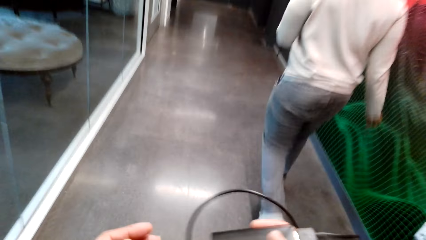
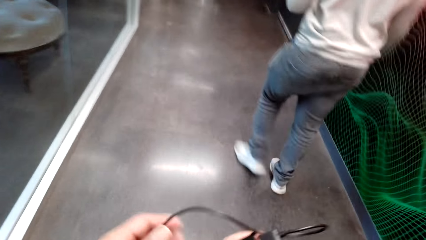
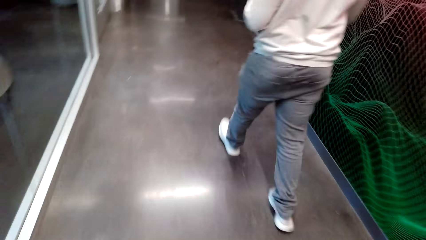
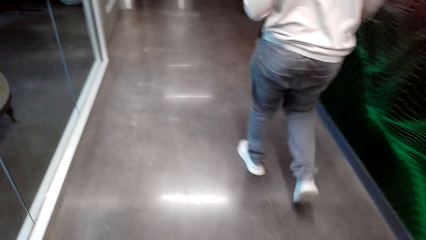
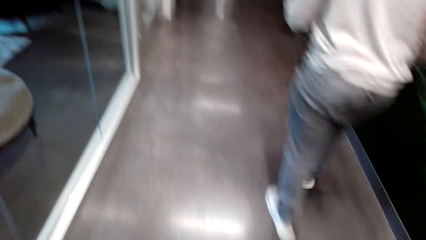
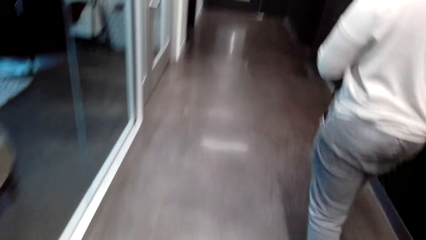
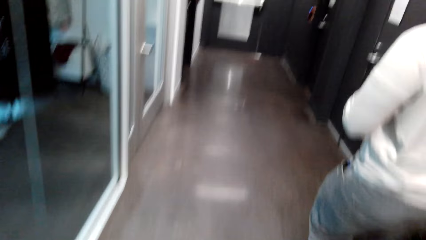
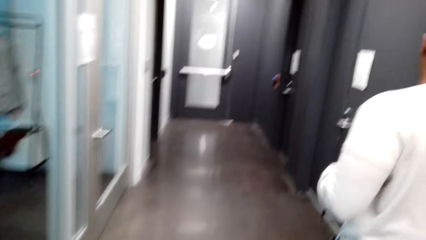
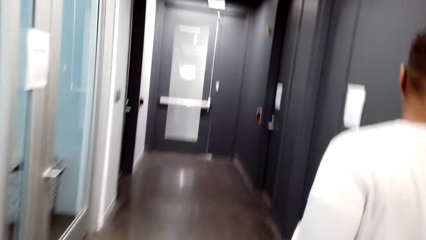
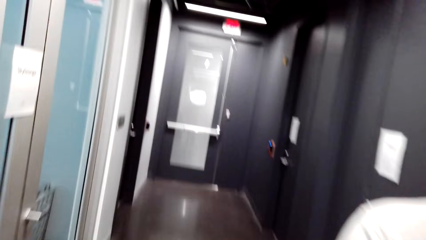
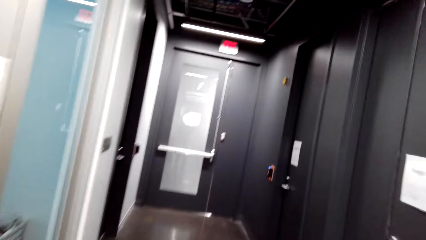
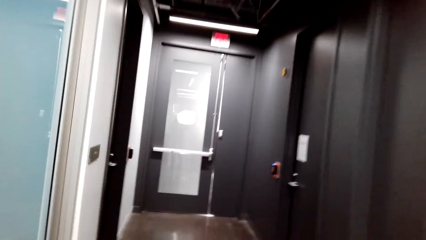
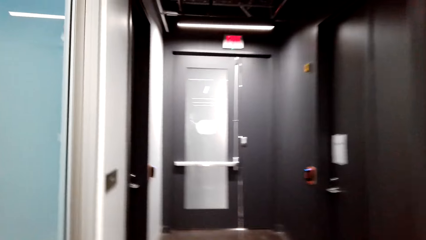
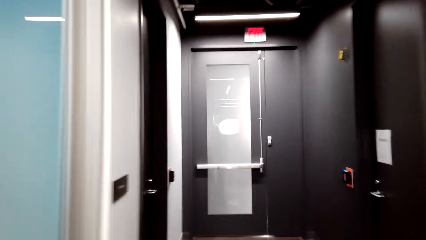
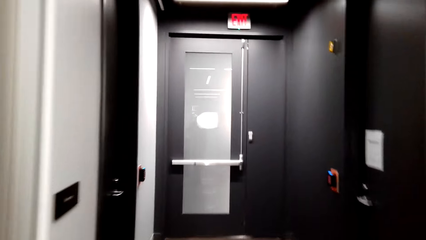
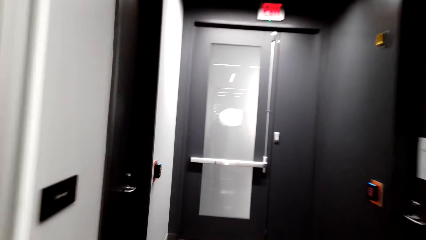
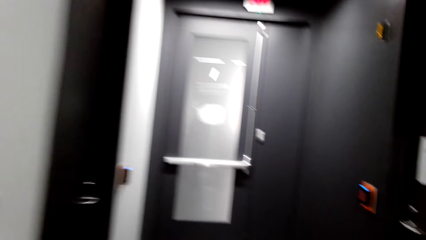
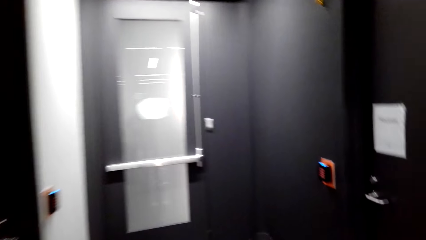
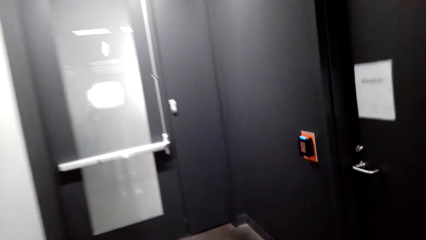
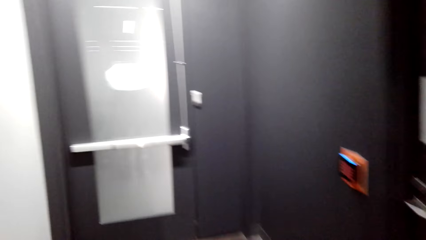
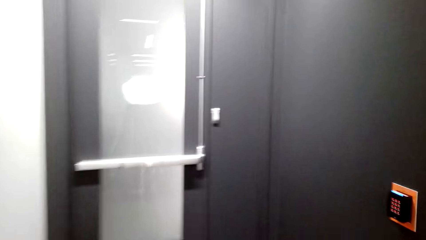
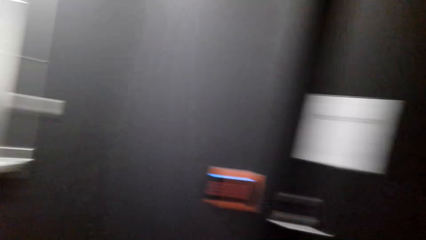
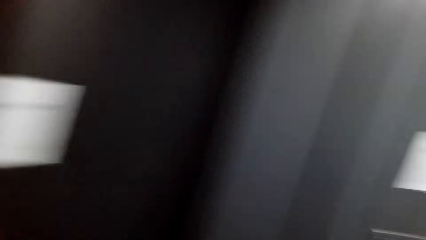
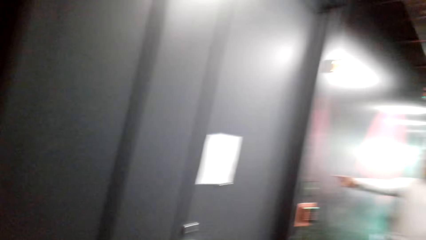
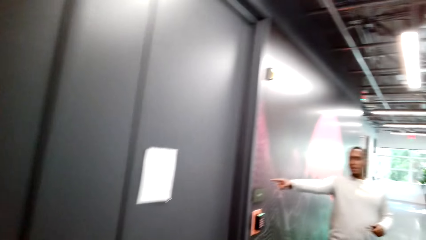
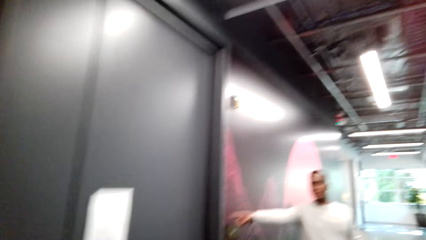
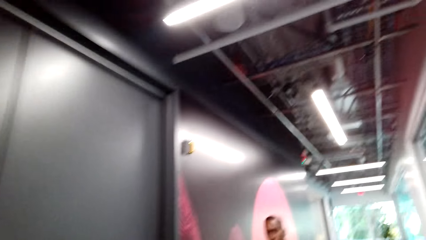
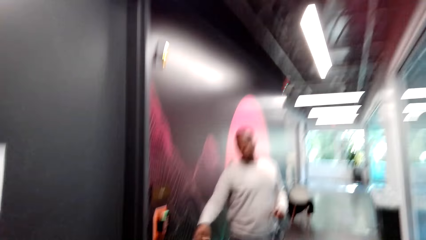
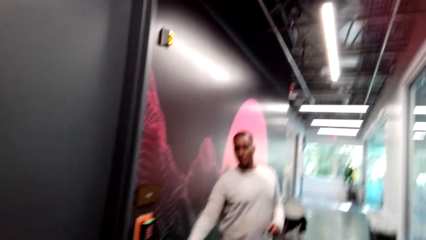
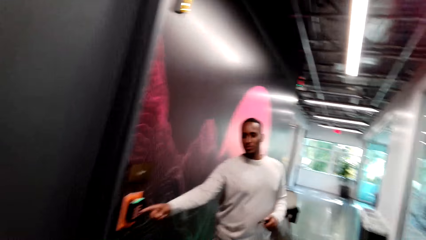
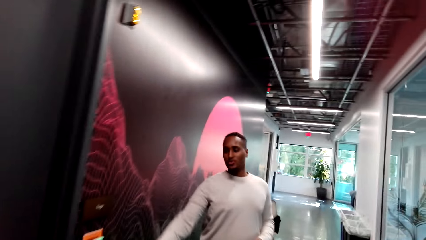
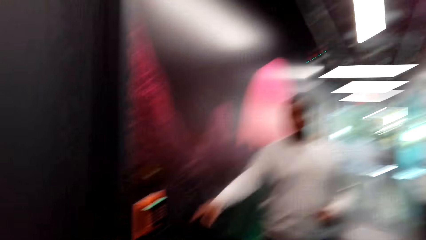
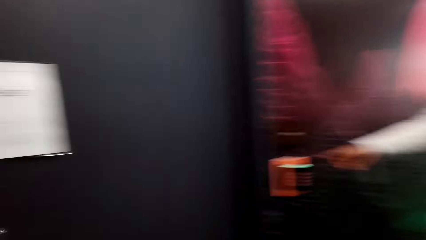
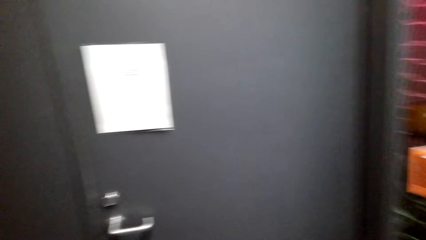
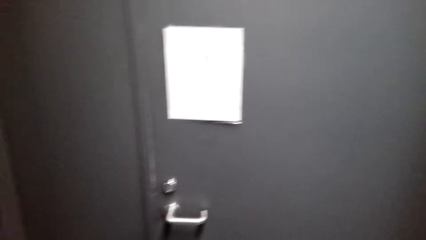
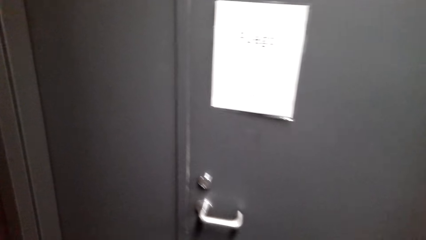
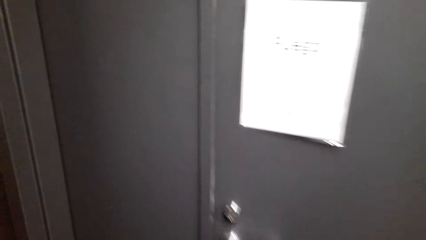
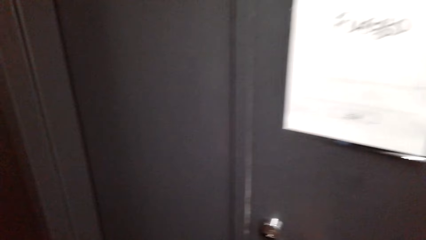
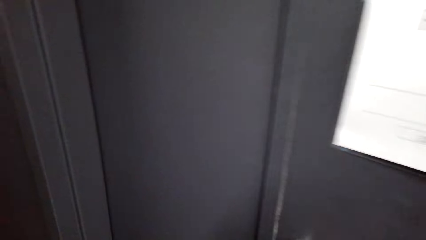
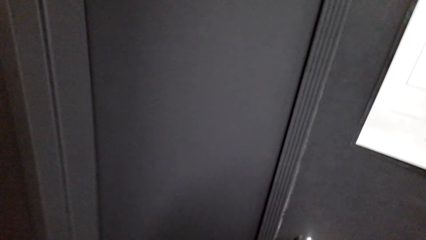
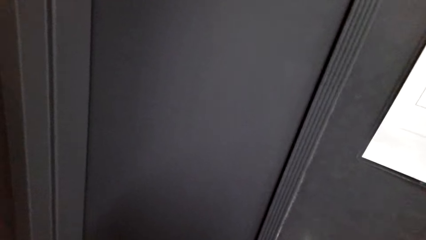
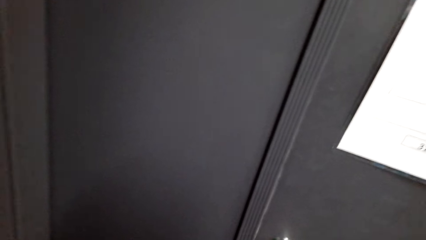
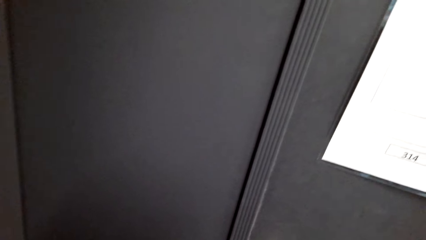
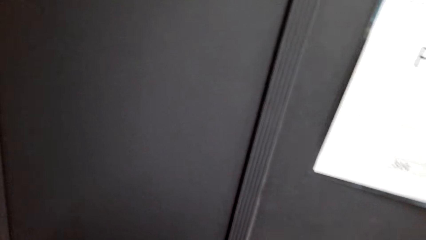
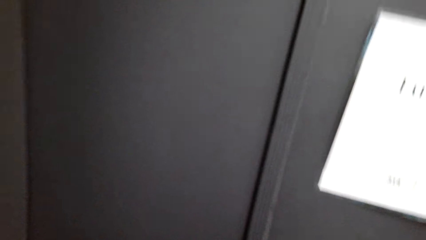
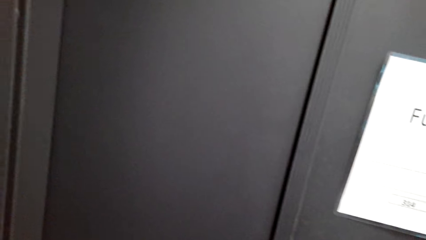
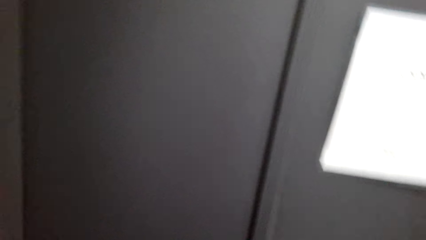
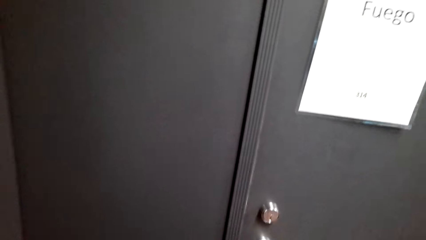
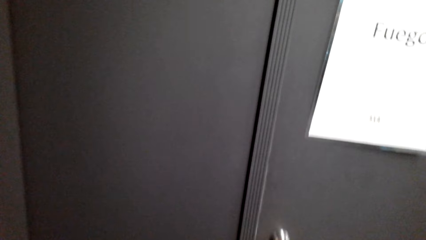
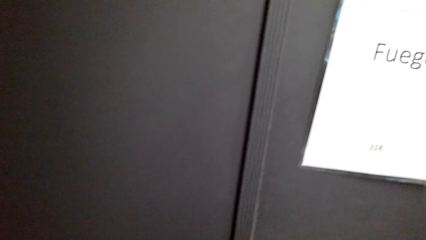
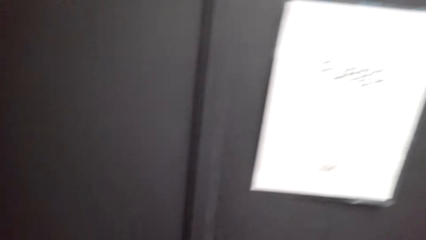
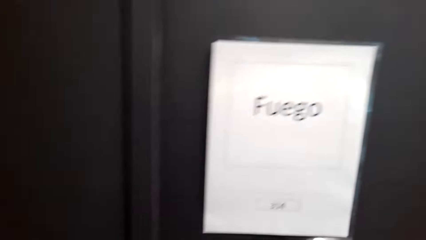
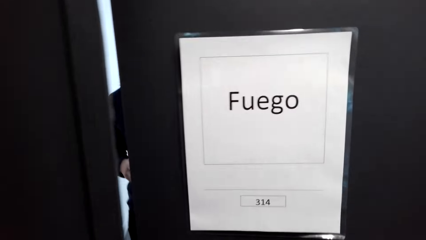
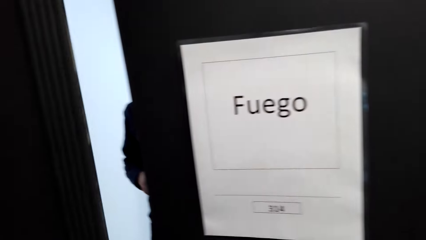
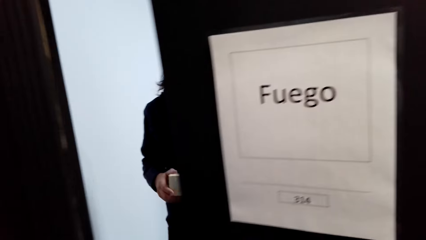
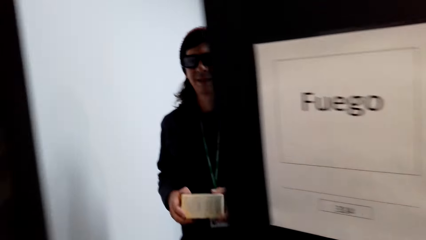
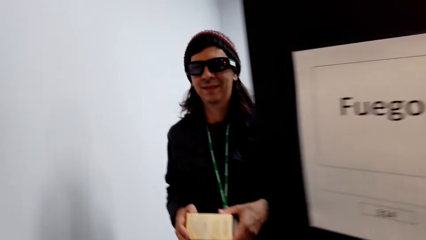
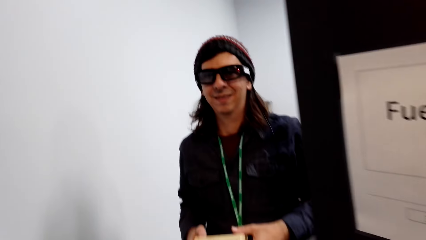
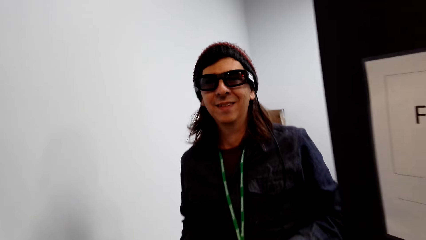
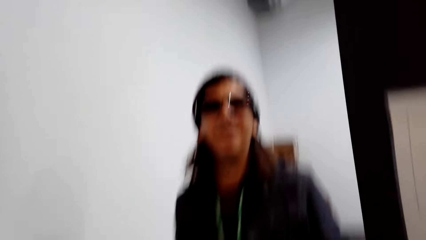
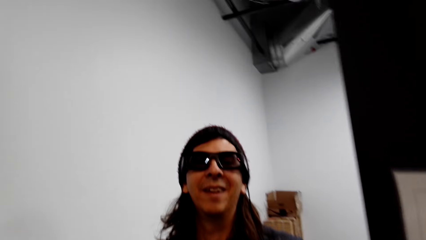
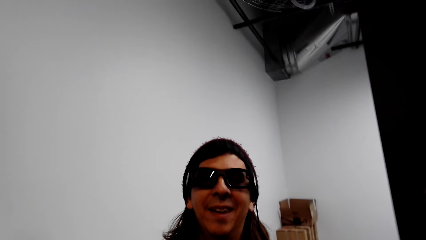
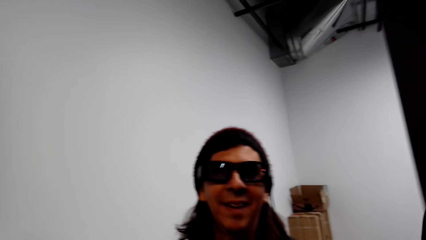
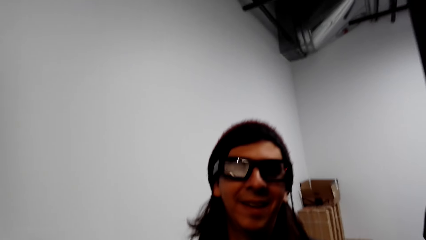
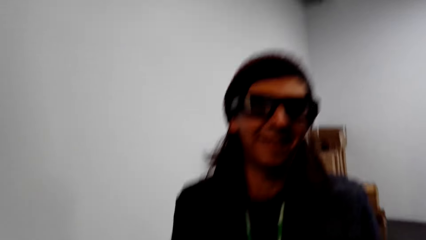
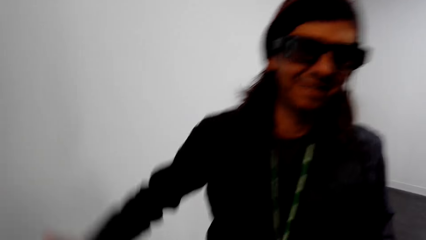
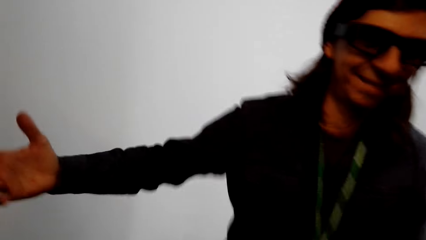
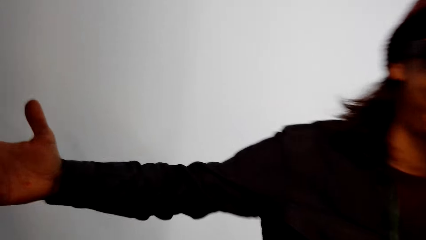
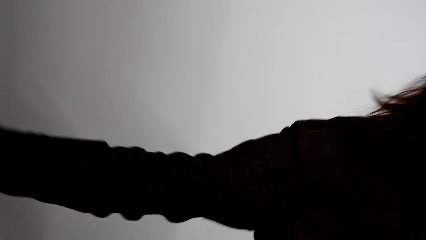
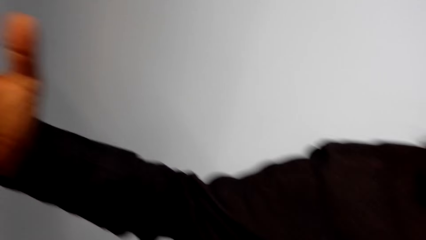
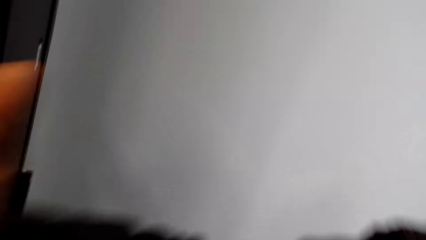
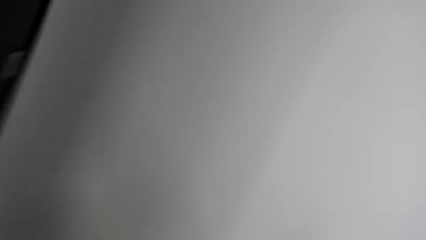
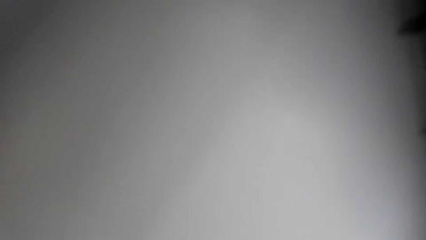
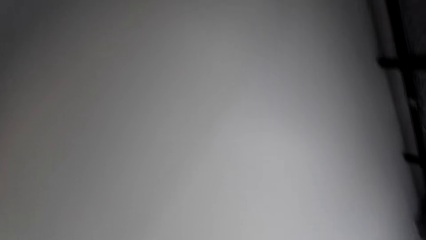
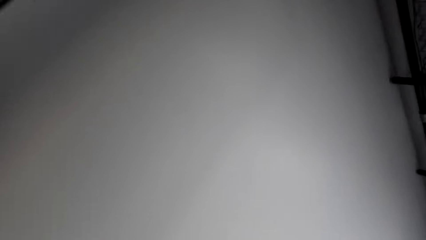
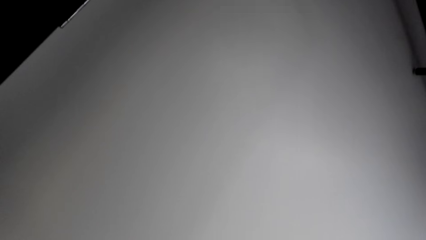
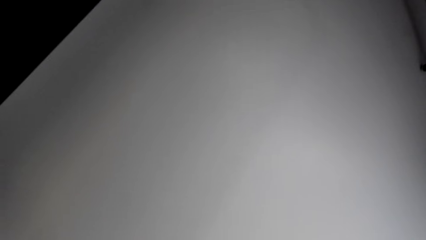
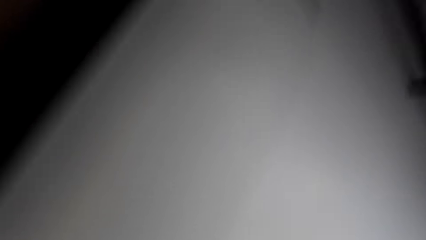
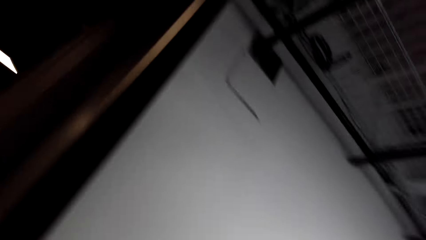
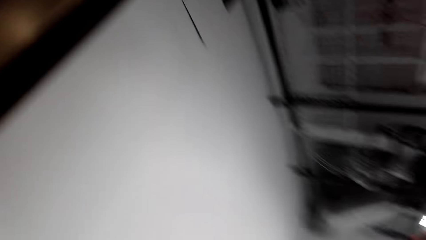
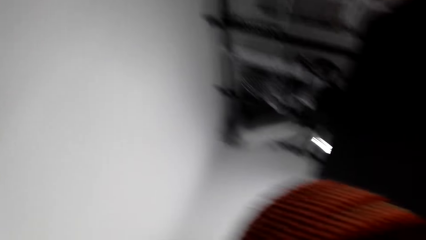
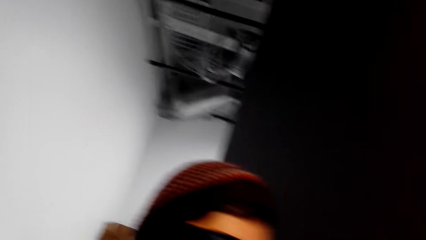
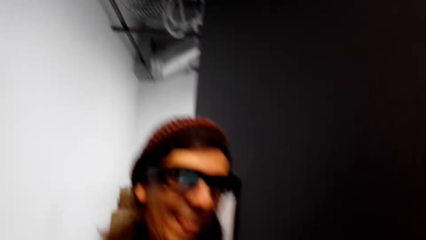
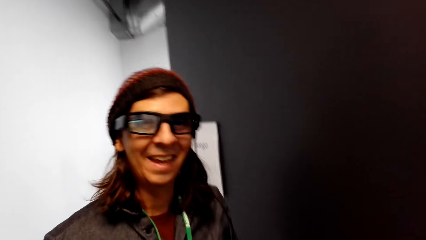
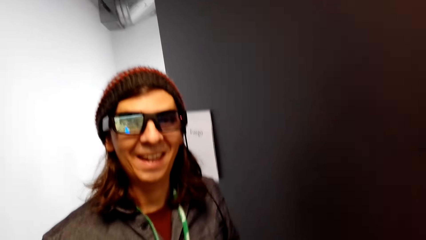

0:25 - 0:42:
A person opens the door. Another person enters into the room. The other person hangs the first person. The camera wearer dialogues with a man.
